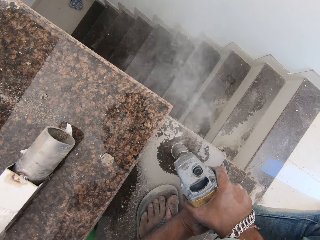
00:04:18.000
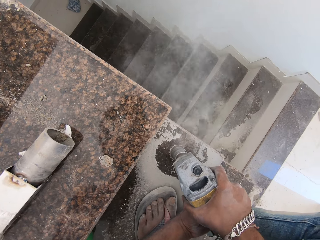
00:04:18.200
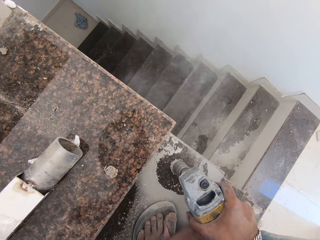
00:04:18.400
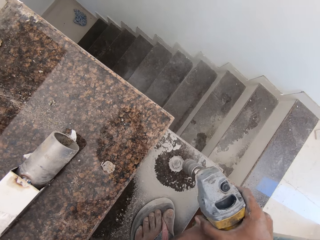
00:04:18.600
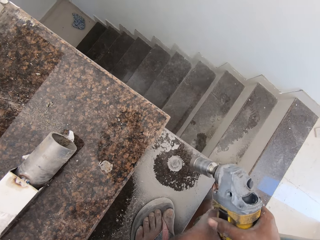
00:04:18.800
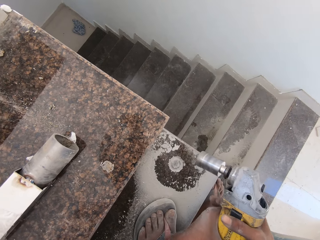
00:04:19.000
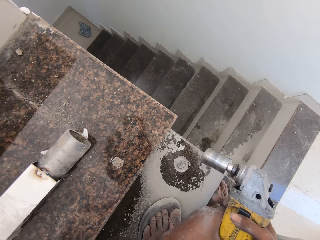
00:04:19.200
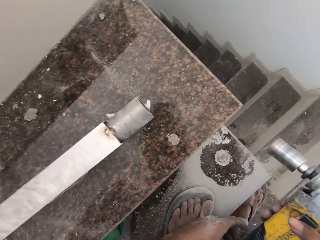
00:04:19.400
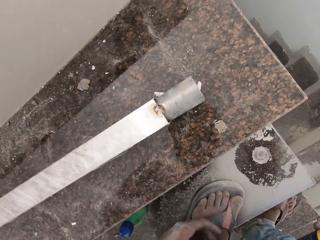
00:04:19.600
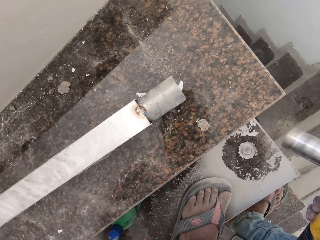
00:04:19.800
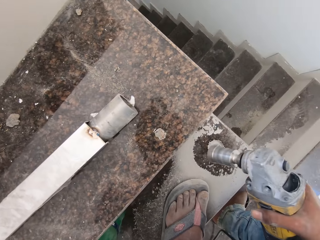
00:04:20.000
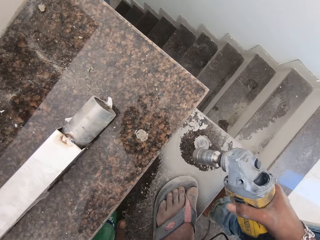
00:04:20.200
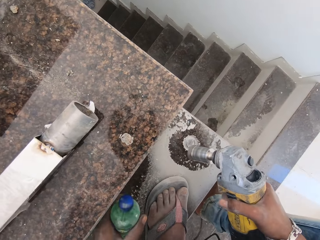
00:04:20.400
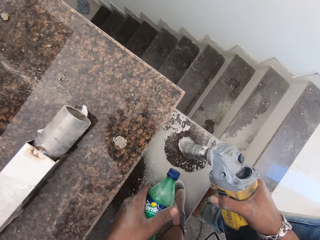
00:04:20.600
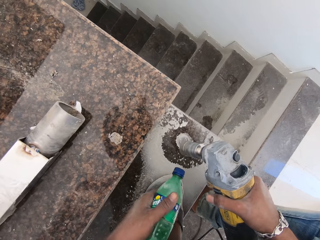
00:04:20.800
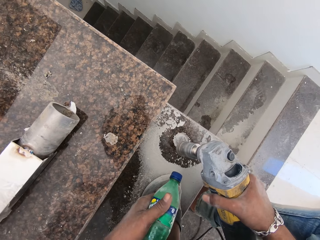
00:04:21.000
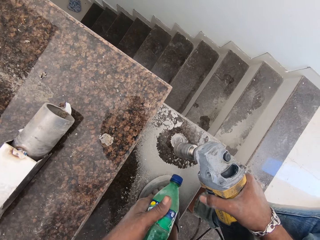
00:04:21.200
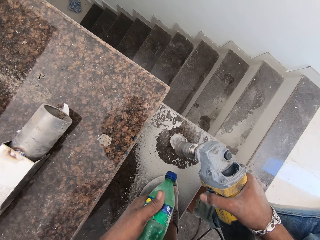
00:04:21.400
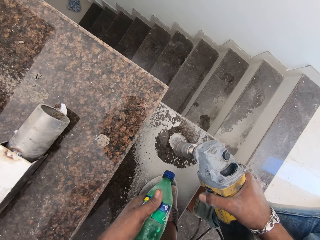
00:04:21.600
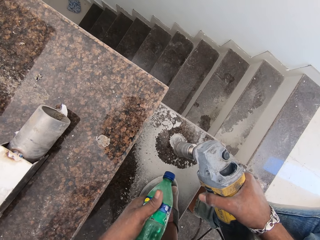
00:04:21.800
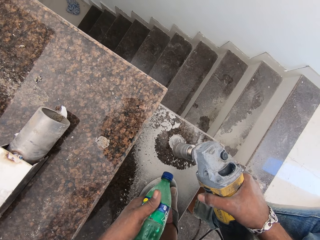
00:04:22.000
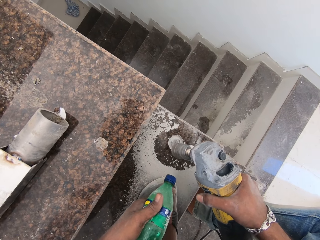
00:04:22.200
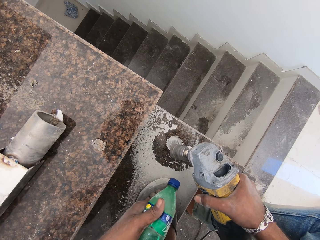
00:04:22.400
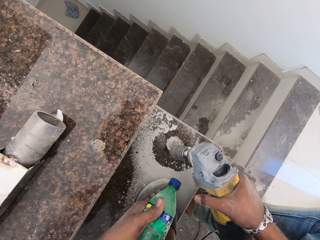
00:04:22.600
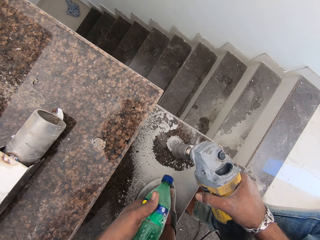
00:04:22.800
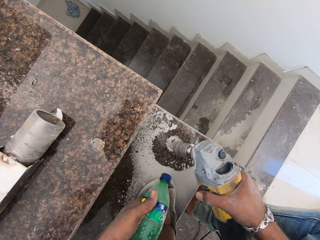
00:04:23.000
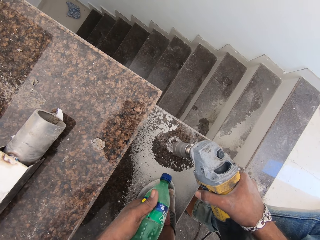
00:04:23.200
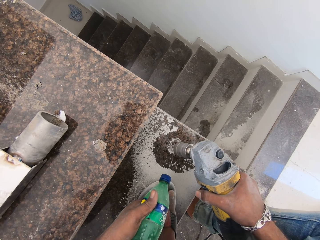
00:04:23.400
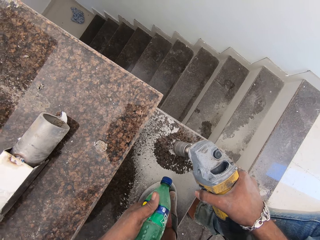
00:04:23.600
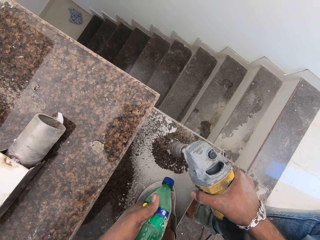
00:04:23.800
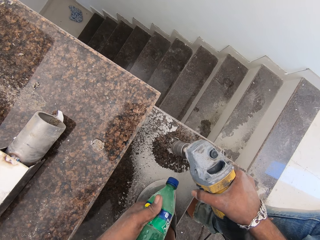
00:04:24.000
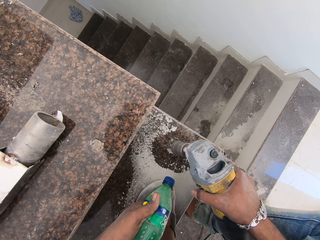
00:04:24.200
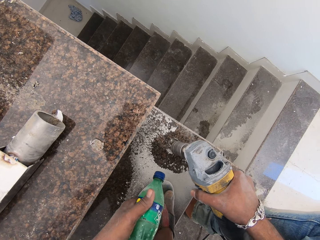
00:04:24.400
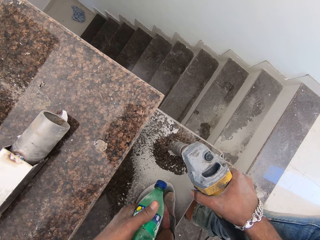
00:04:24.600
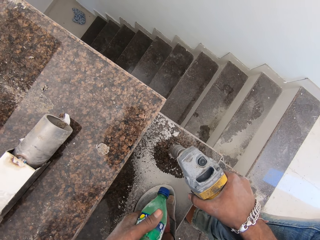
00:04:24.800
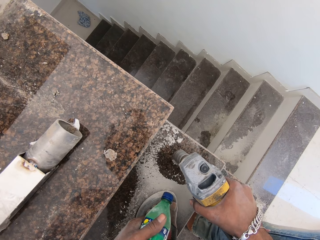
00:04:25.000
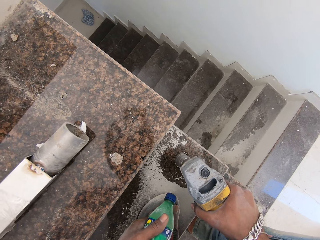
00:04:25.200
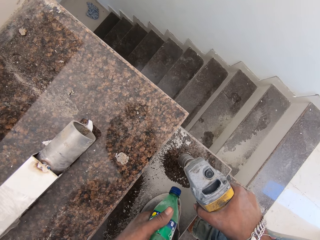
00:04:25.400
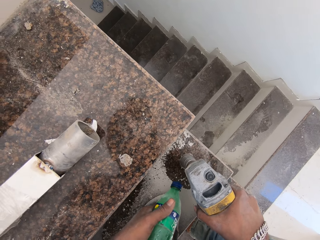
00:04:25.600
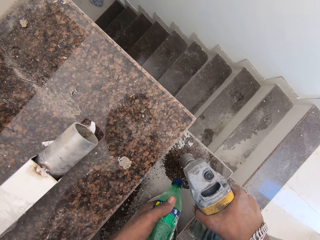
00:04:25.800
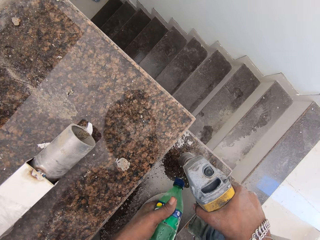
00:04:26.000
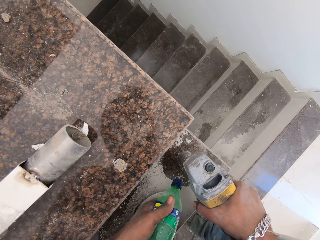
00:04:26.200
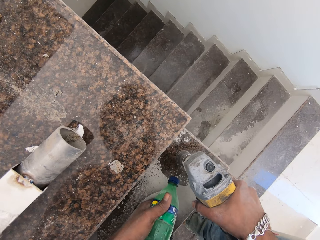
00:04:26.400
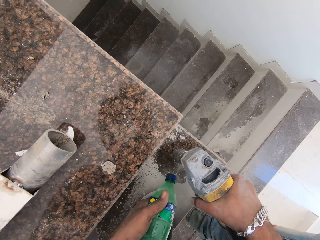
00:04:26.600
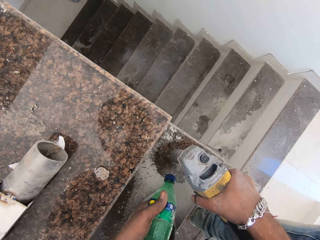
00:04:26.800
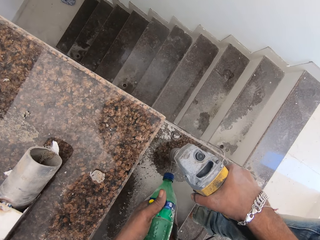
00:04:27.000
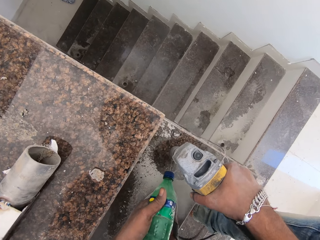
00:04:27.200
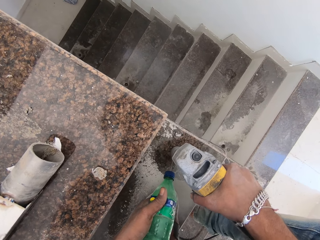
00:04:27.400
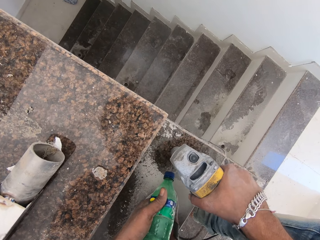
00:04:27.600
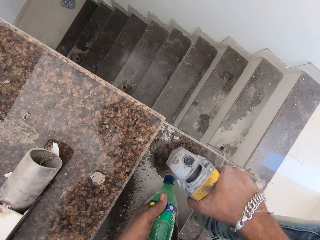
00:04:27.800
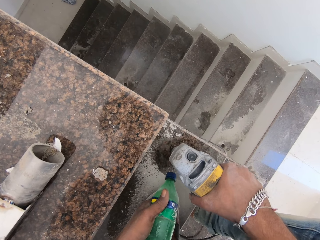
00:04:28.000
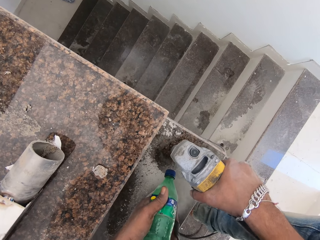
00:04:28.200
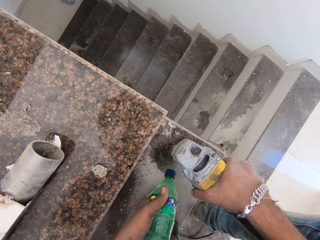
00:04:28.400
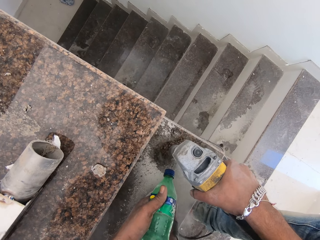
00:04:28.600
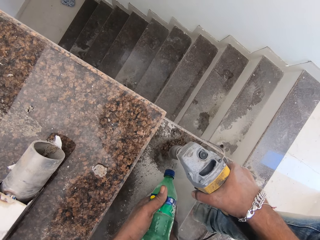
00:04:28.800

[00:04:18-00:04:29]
The camera wearer picks up the bottle of lubricant from the stairway with his left hand. He lubricates the tile driller drill bit with the bottle of lubricant in his left hand. He drills the stairway with the tile driller in his hands.

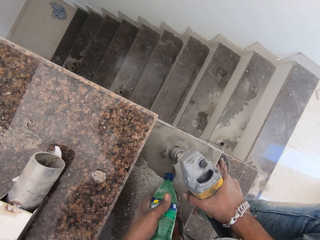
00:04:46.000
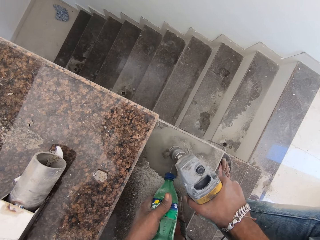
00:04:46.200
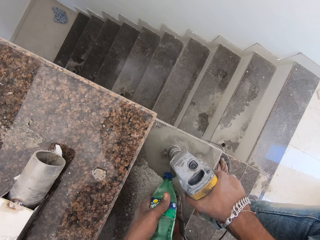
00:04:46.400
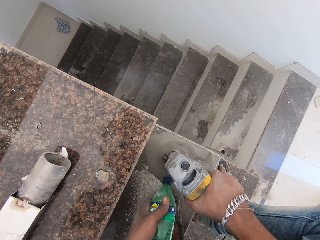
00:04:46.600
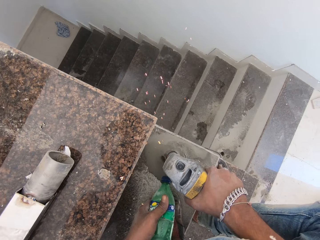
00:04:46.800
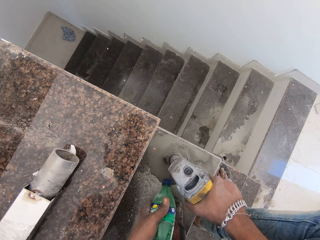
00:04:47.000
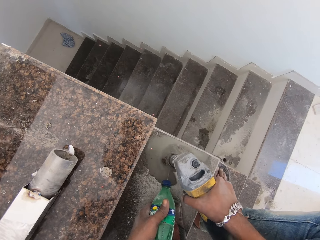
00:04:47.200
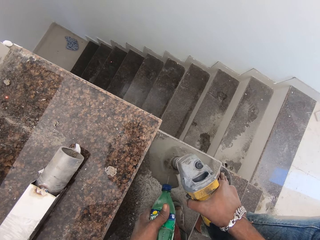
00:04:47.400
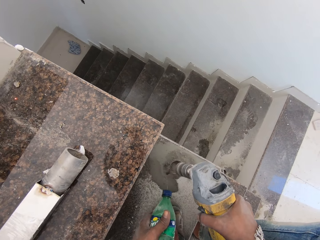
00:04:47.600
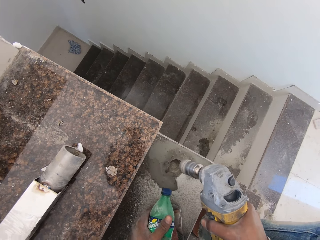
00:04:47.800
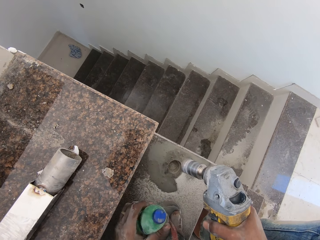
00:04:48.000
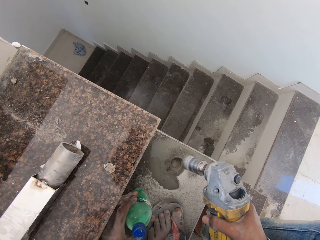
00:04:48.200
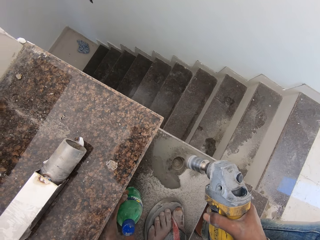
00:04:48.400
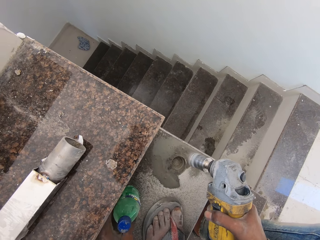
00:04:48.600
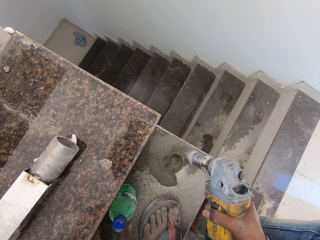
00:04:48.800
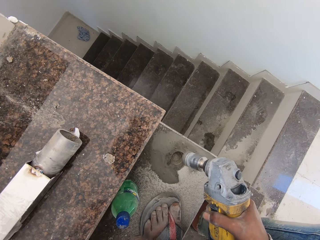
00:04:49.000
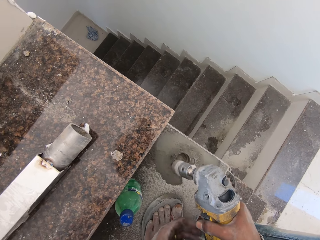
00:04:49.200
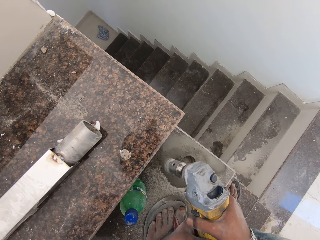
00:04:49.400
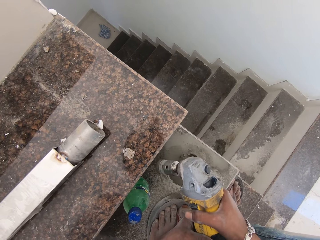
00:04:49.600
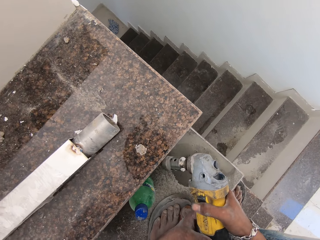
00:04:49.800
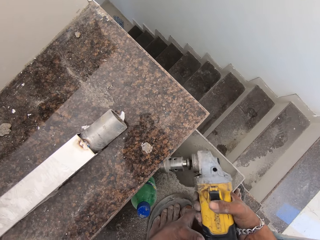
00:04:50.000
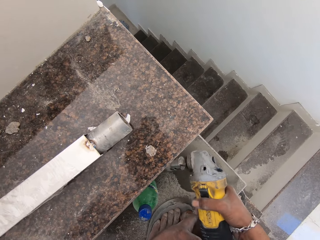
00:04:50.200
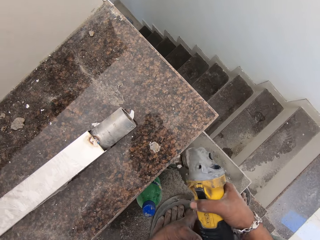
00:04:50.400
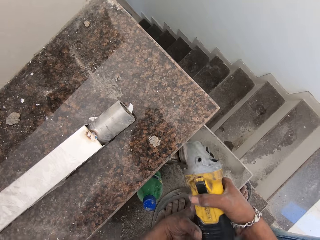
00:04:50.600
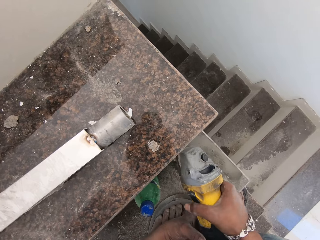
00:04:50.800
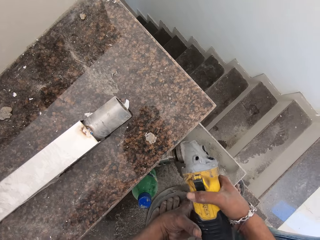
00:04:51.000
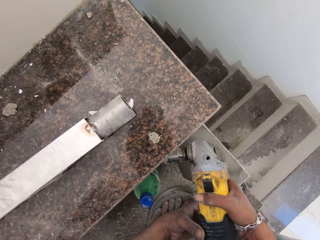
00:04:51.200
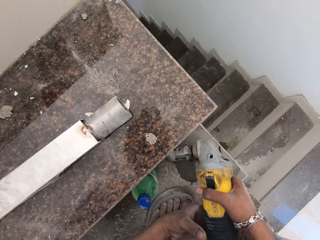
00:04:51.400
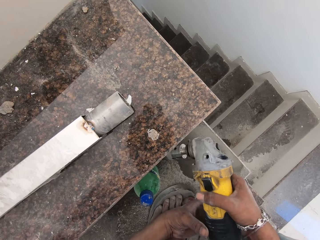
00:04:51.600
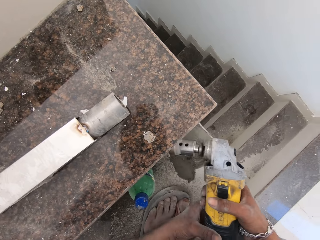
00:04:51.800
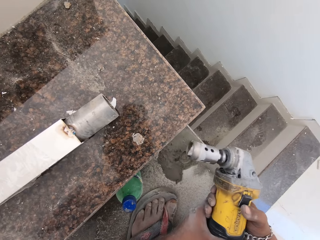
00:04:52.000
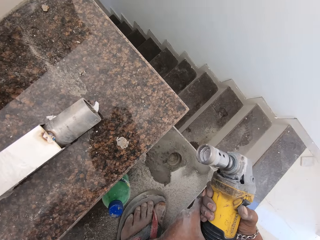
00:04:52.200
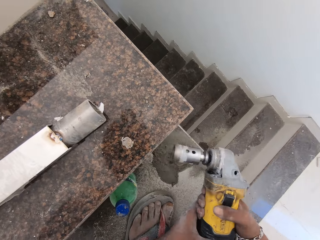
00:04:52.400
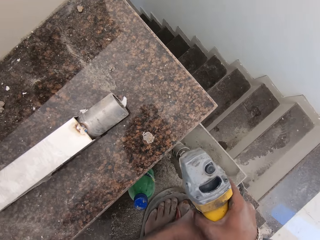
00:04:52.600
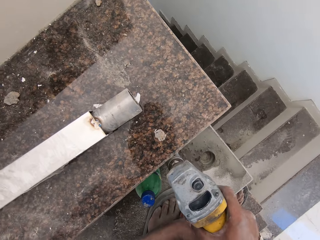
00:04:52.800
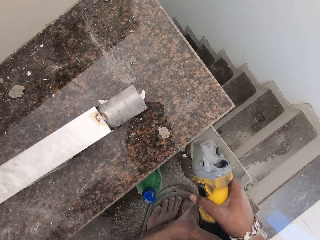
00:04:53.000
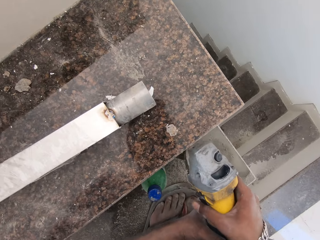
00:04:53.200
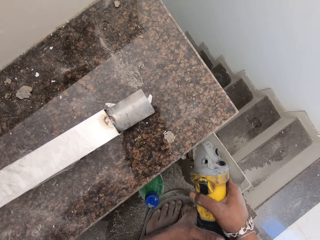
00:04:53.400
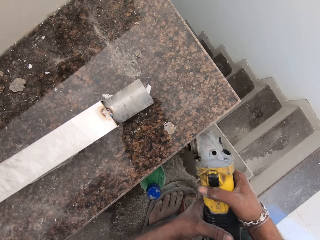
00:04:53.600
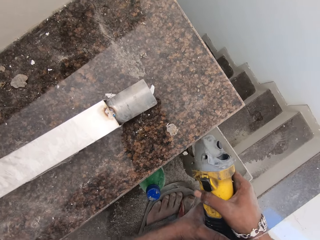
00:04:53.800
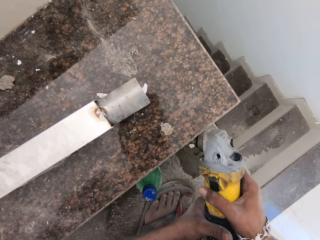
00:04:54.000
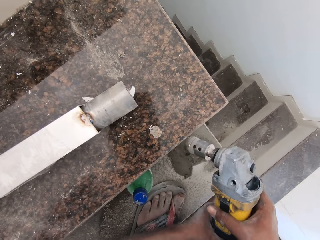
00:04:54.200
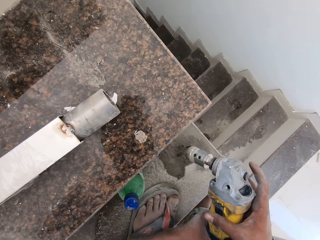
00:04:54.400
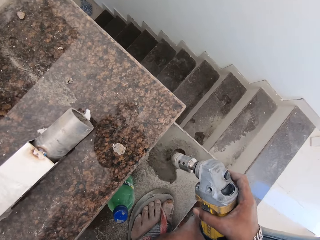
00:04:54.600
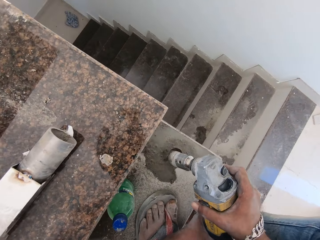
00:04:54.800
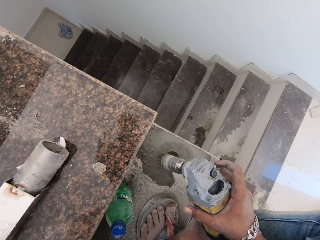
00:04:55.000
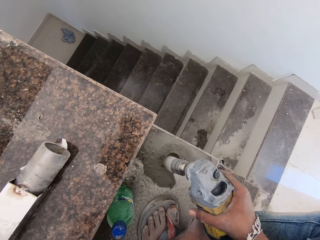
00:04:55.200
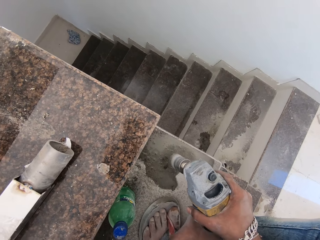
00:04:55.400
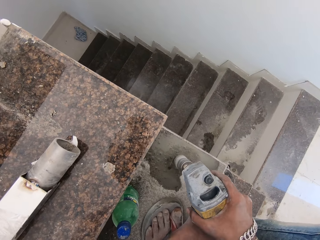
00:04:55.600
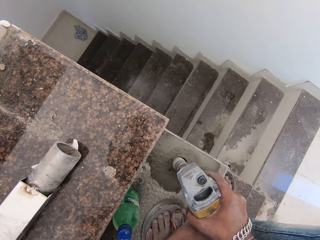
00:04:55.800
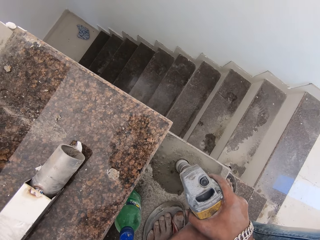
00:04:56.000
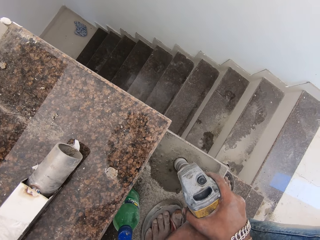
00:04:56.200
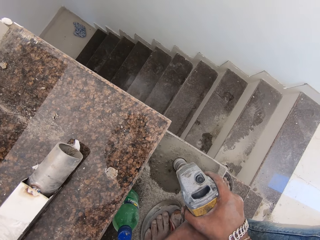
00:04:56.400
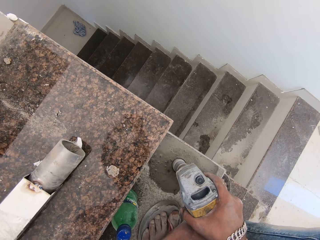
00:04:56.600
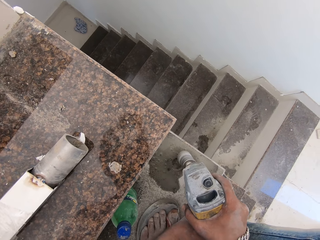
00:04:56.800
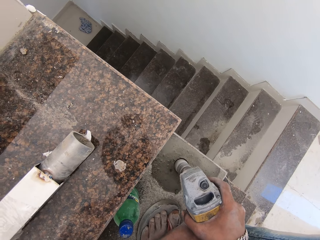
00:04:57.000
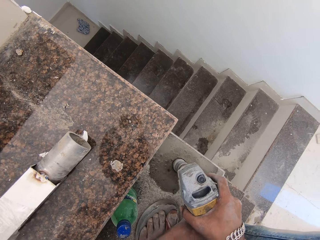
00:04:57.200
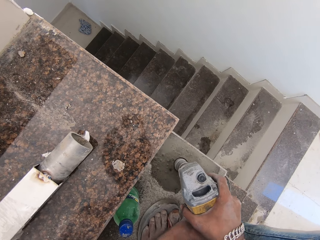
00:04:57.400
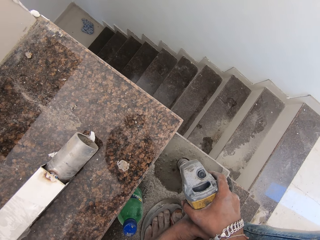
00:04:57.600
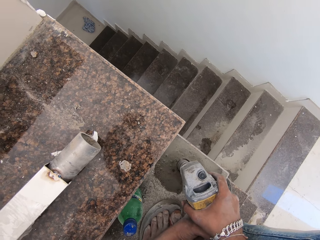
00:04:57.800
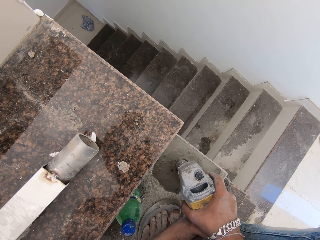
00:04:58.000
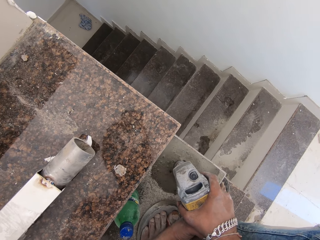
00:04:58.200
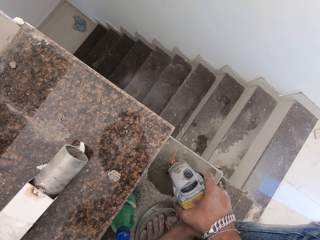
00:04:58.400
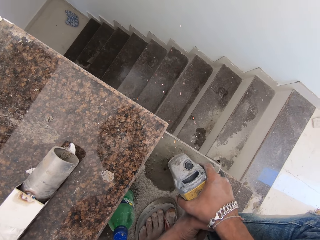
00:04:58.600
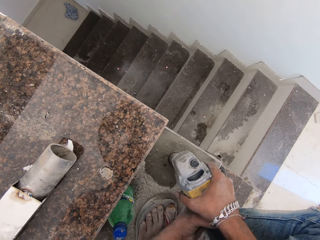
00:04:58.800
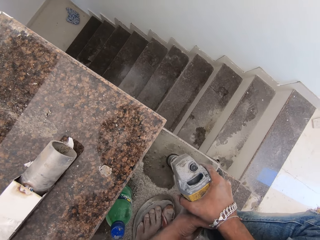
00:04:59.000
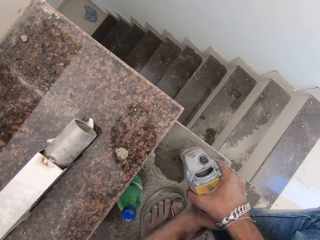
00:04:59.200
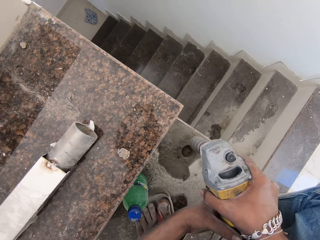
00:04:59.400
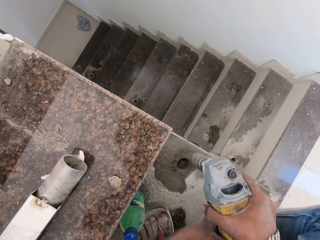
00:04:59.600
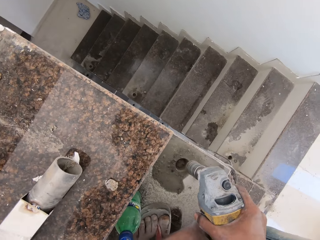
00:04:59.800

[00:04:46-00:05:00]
The camera wearer places the bottle of coolant in his left hand on the concrete staircase. He hits the drilling machine on the concrete with his right hand. He shakes the impact wrench. He bores the hole in the concrete staircase with the drilling machine in both hands.
